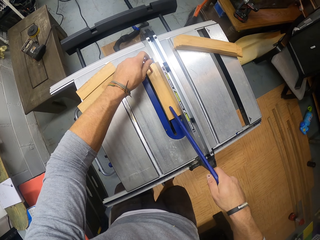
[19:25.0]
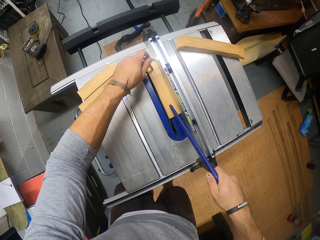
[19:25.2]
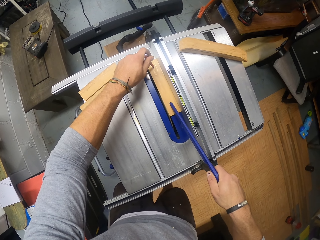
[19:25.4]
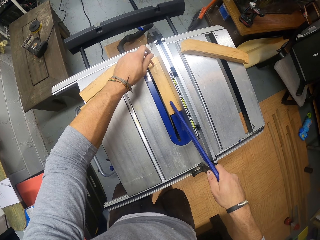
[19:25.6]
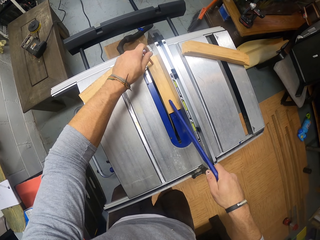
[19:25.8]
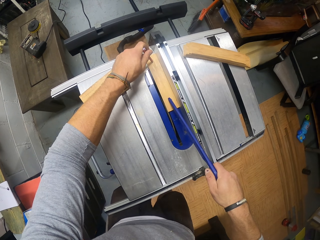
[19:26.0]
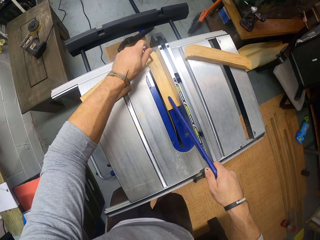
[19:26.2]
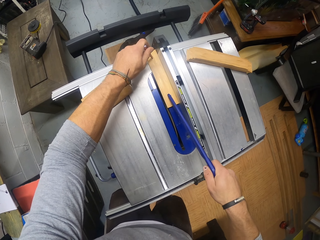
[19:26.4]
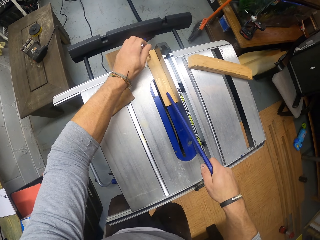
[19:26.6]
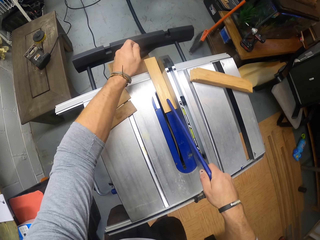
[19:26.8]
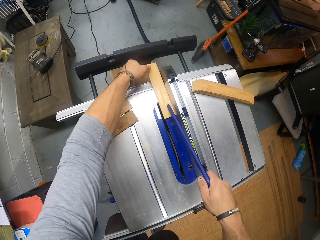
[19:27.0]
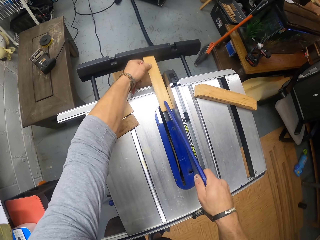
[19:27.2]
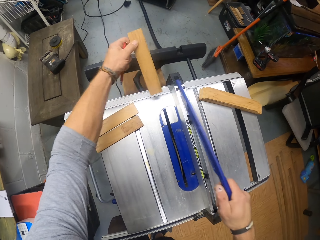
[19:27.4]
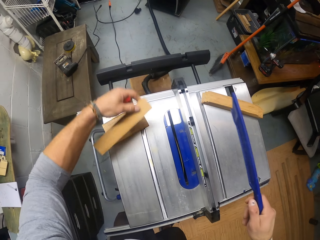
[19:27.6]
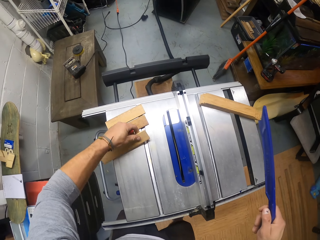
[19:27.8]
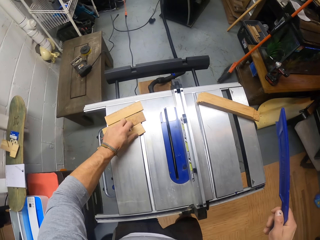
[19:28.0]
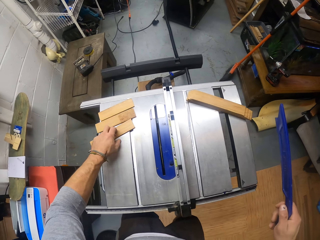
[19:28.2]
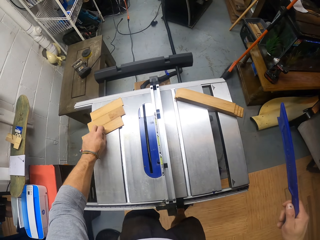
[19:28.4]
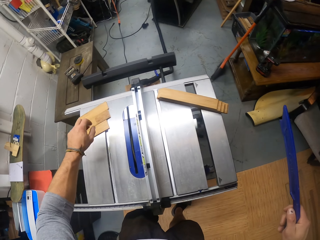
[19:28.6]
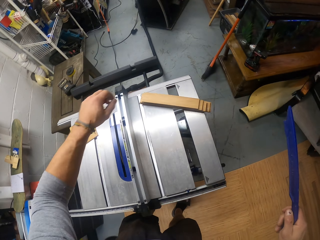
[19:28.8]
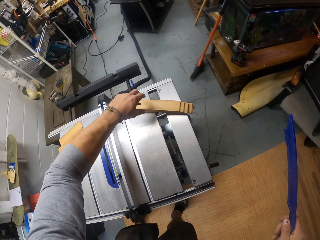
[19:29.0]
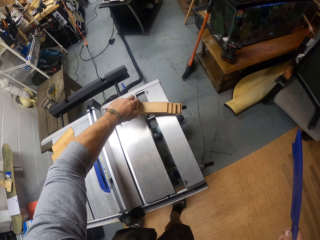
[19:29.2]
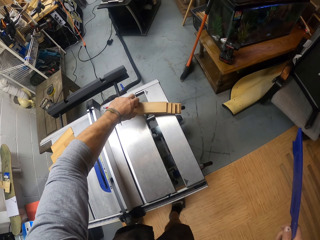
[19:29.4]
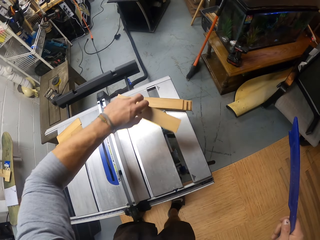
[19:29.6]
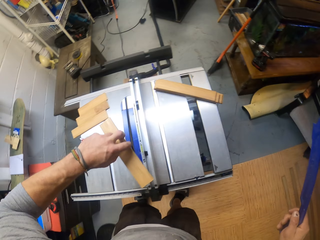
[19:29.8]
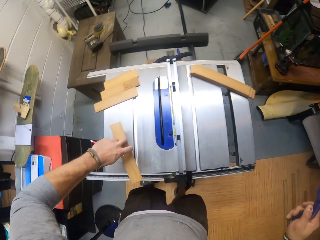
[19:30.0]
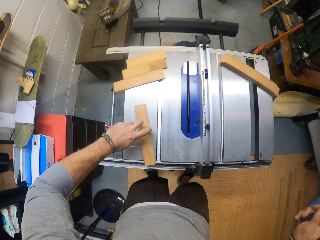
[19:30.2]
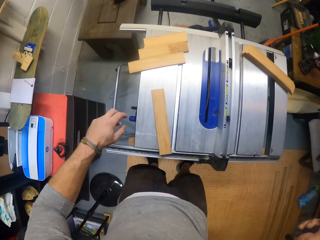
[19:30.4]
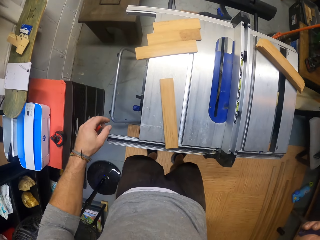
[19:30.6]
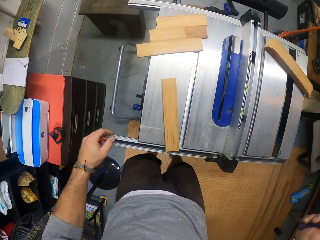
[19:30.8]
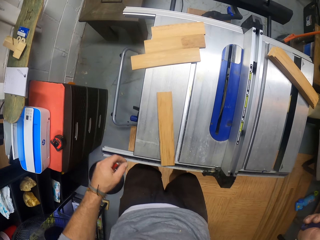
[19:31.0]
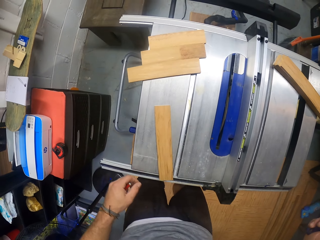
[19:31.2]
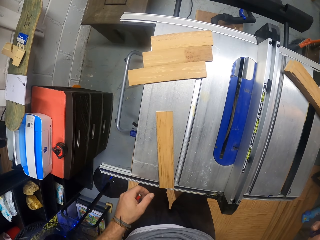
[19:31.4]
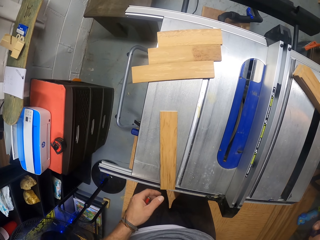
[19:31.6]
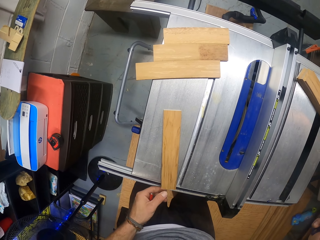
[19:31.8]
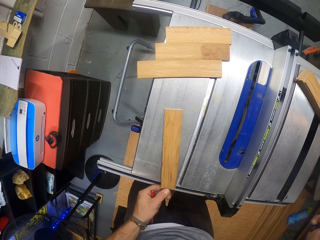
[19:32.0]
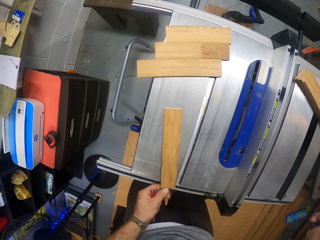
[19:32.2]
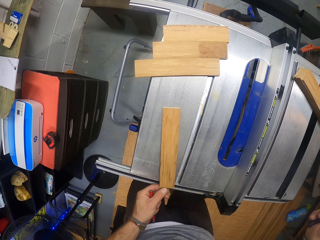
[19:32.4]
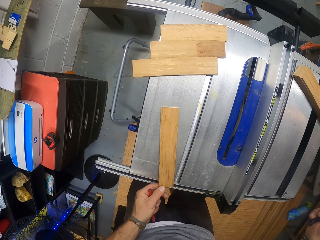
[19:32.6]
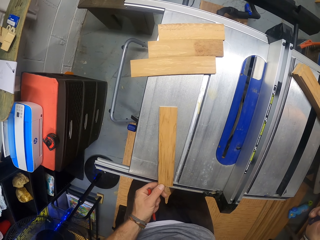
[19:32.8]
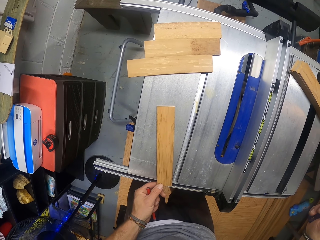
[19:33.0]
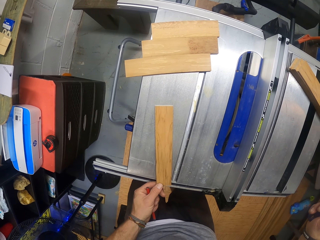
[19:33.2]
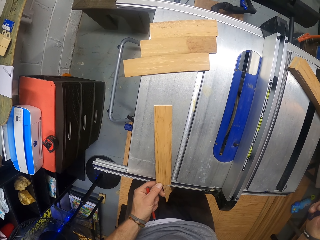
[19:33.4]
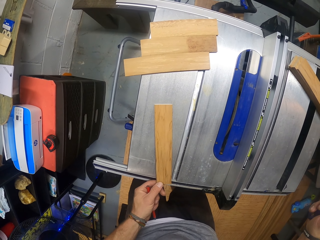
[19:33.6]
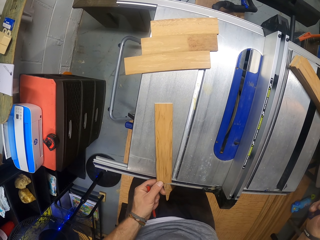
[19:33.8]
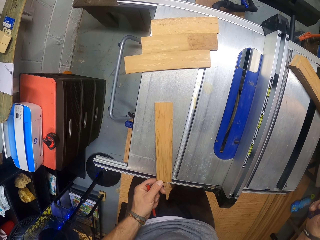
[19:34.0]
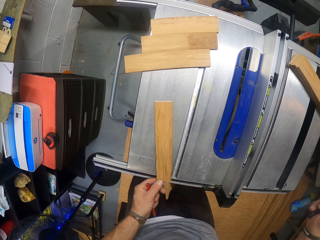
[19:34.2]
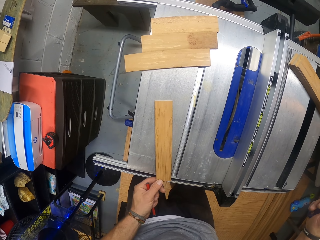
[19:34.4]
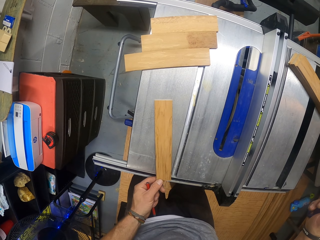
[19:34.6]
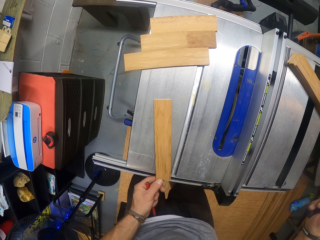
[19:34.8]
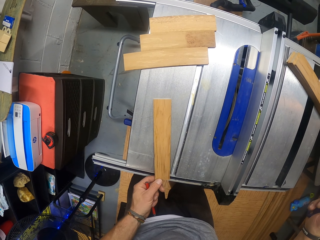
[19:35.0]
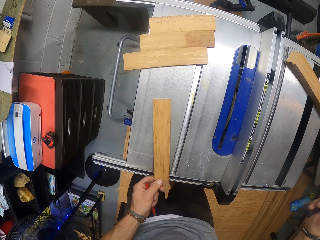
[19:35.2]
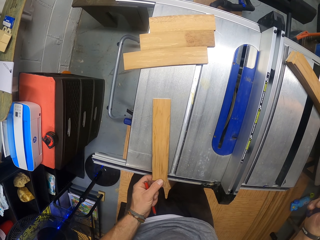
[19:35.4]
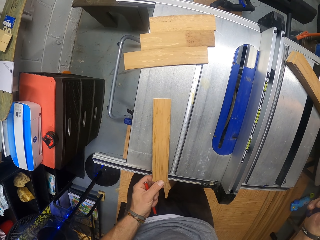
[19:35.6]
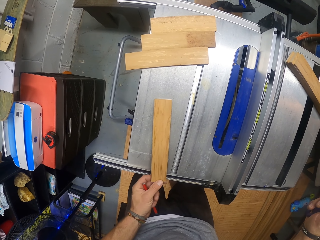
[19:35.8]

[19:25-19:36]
The camera wearer picks the piece of wood from the wood planer machine with his left hand. He drops the piece of wood on the wood planer machine with his left hand, to the side. He picks the piece of wood from the wood planer machine with his left hand. He drops the piece of wood on the wood planer machine with his left hand. He checks the wood.

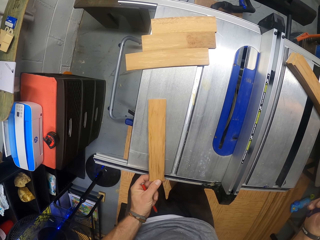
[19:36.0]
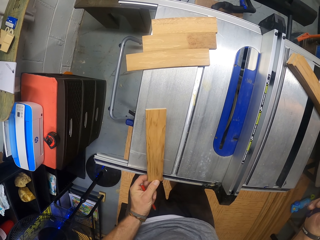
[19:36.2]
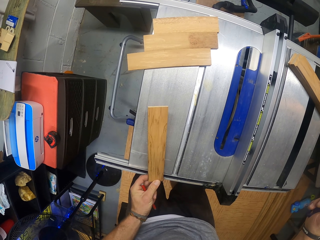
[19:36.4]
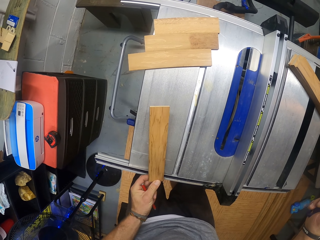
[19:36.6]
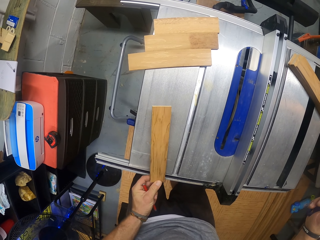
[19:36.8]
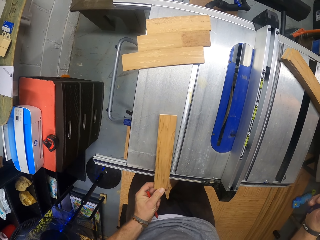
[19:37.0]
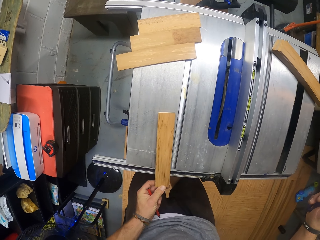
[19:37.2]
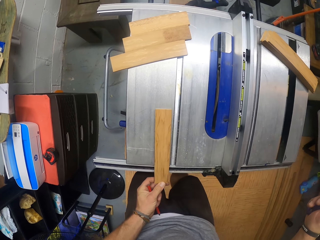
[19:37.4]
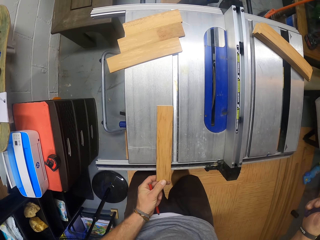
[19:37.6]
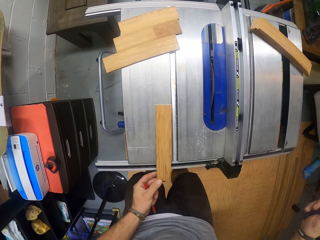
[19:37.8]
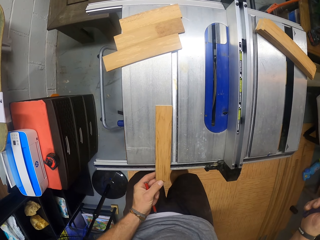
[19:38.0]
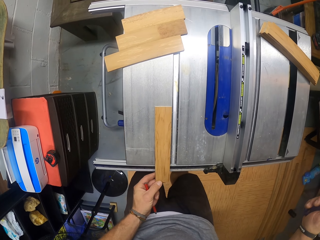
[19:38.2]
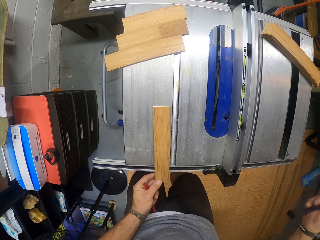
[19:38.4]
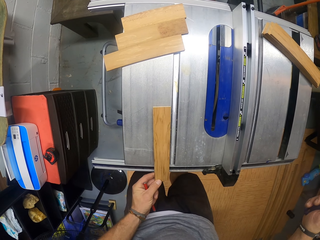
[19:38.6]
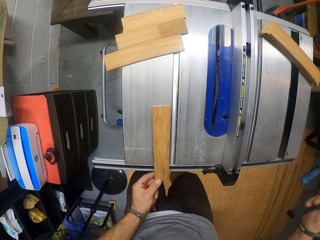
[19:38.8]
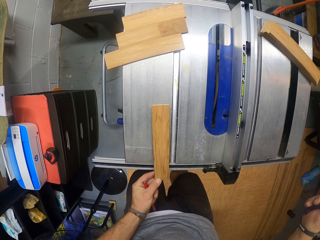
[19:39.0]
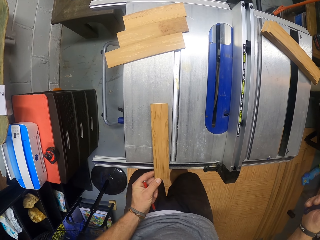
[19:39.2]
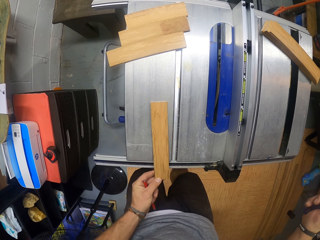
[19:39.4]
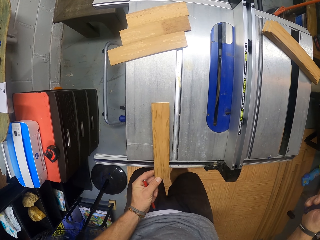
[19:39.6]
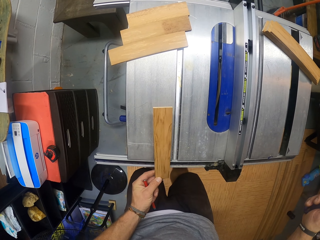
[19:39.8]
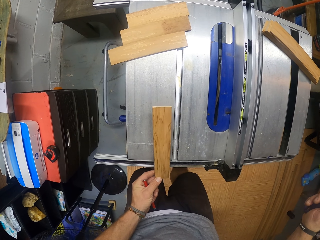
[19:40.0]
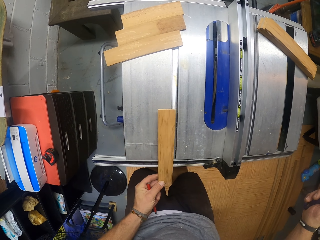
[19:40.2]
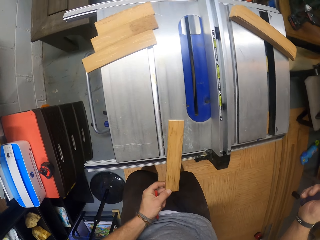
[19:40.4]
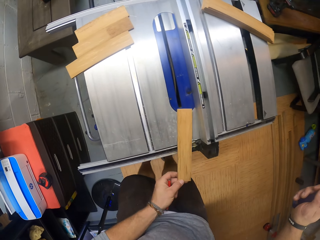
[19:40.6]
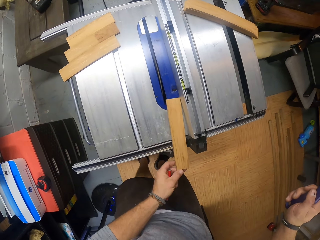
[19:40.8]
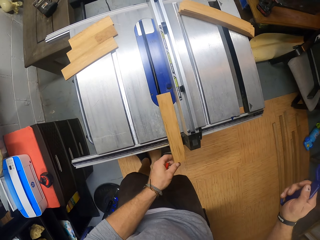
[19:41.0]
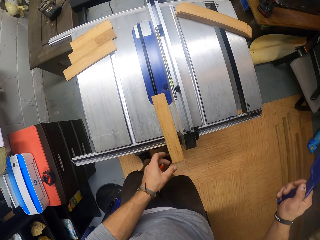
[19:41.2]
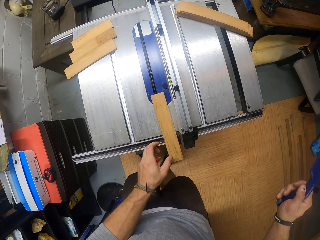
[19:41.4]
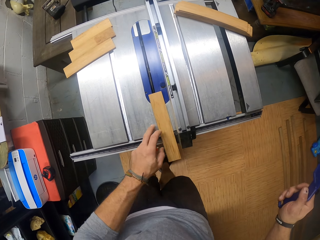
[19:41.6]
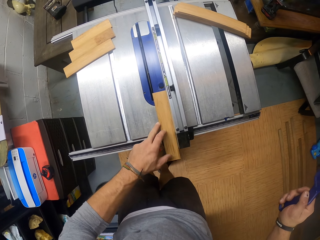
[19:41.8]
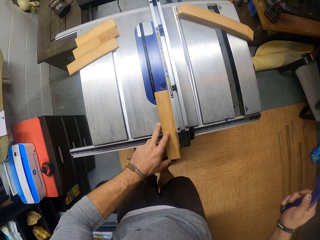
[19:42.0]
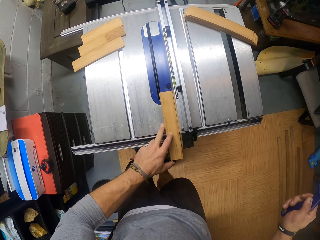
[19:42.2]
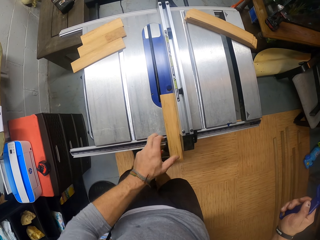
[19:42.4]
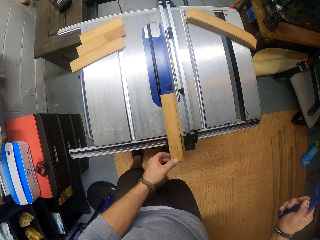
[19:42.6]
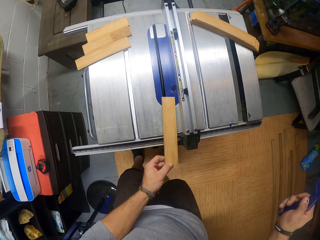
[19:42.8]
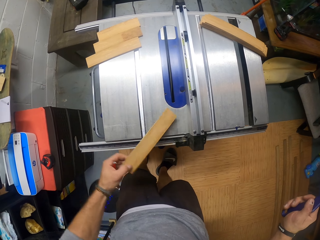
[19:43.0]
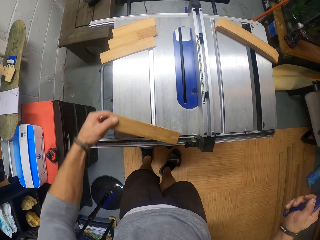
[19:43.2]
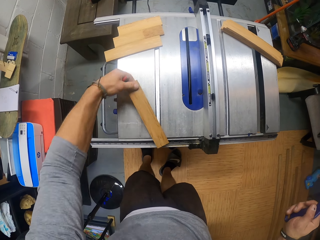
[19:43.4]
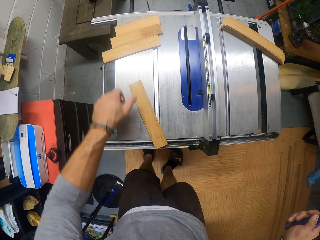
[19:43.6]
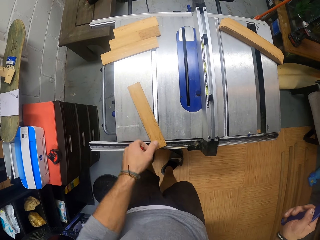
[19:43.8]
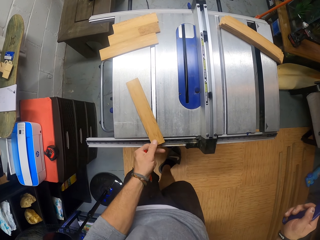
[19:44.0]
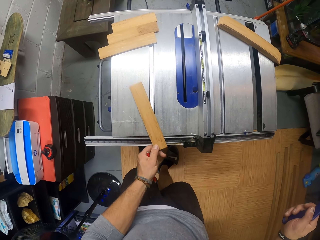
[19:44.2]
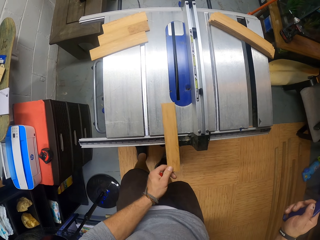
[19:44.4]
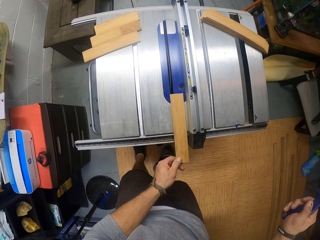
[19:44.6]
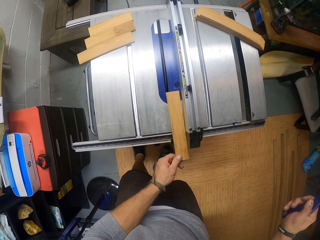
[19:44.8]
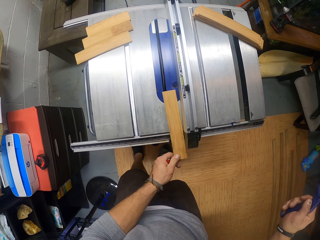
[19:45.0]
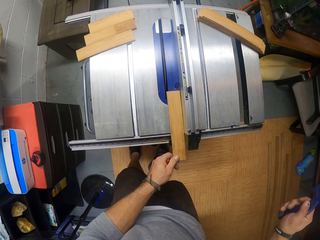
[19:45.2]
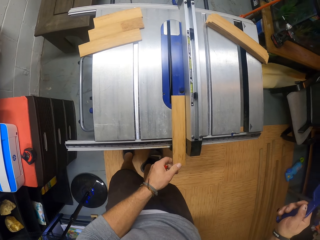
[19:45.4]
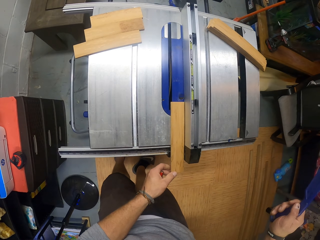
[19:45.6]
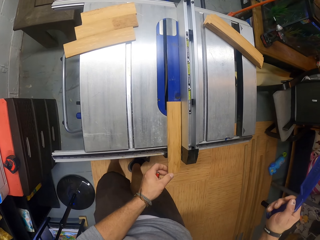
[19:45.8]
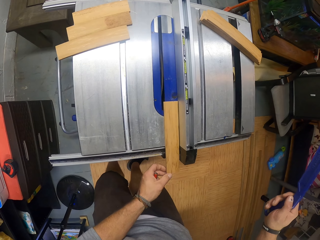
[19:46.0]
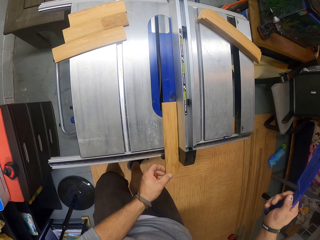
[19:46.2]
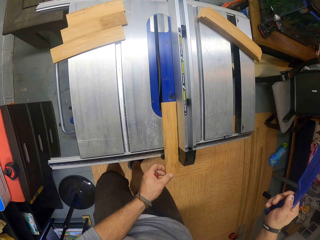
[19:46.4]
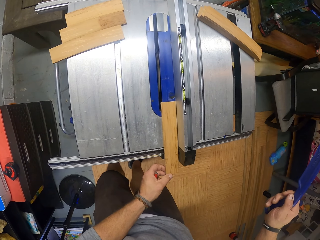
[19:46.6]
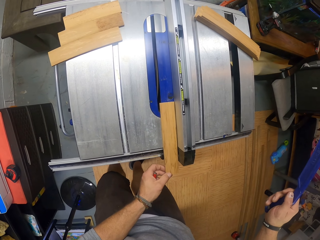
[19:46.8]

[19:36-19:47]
The camera wearer picks the piece of wood from the wood planer machine with his left hand. He drops the piece of wood on the wood planer machine with his left hand. He picks the piece of wood from the wood planer machine with his left hand. He drops the piece of wood on the wood planer machine with his left hand for a cut. He holds the piece of wood on the wood planer machine with his left hand. He picks the piece of wood from the wood planer machine with his left hand. He turns the piece of wood with his left hand. He drops the piece of wood on the wood planer machine with his left hand. He picks the piece of wood from the wood planer machine with his left hand. He drops the piece of wood on the wood planer machine with his left hand.
